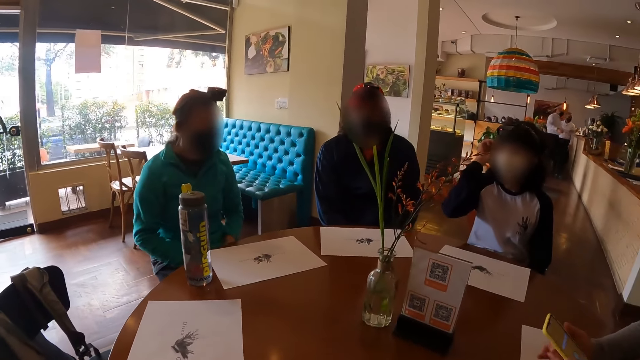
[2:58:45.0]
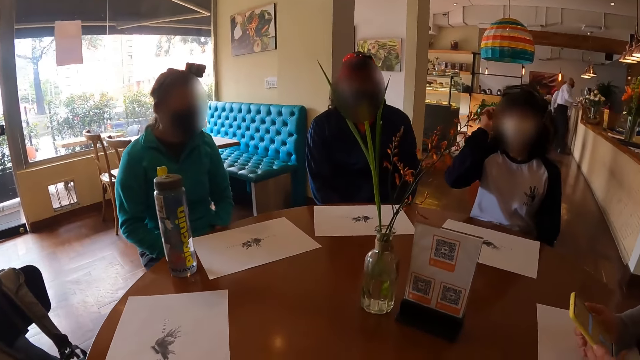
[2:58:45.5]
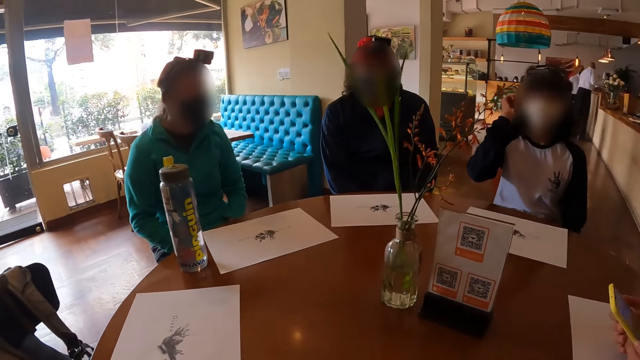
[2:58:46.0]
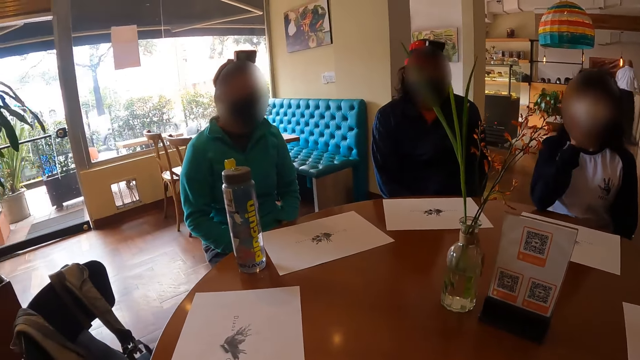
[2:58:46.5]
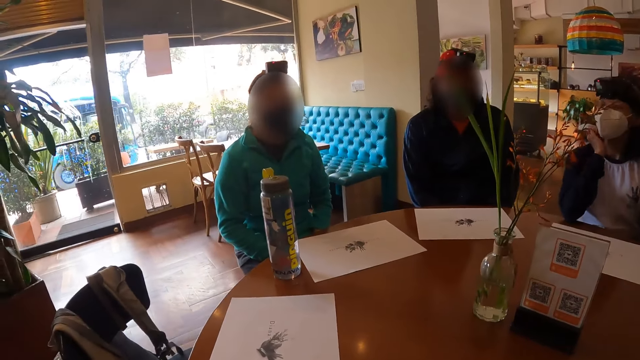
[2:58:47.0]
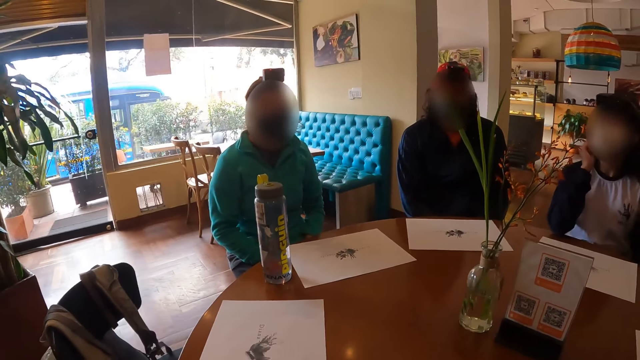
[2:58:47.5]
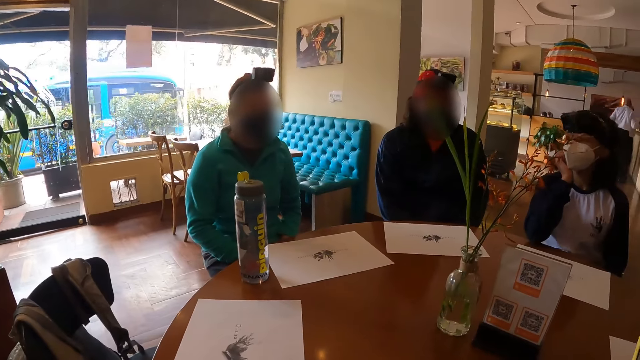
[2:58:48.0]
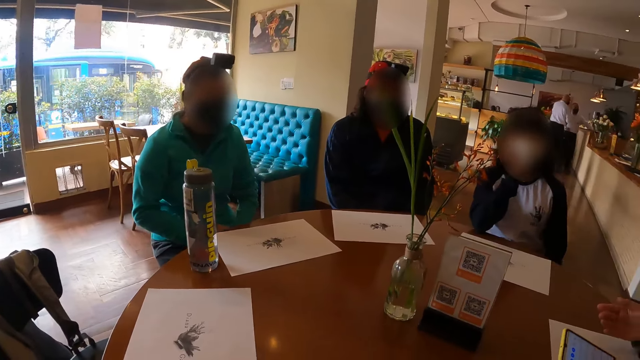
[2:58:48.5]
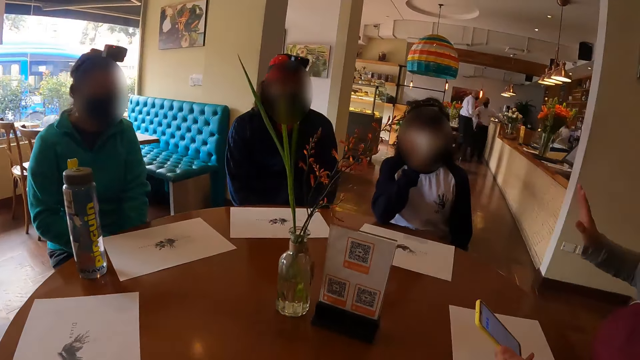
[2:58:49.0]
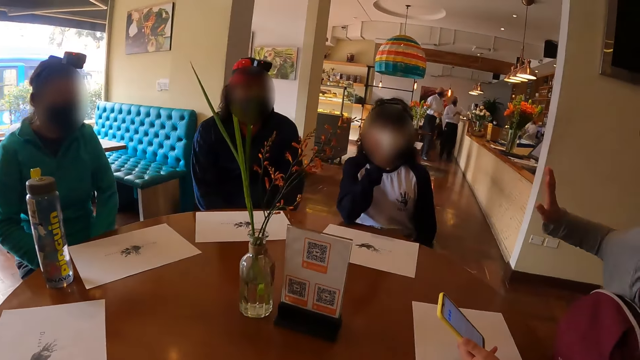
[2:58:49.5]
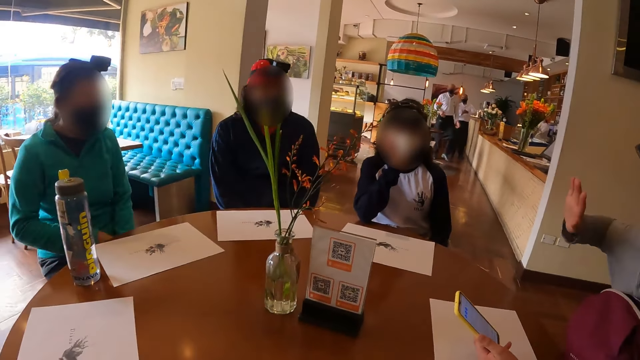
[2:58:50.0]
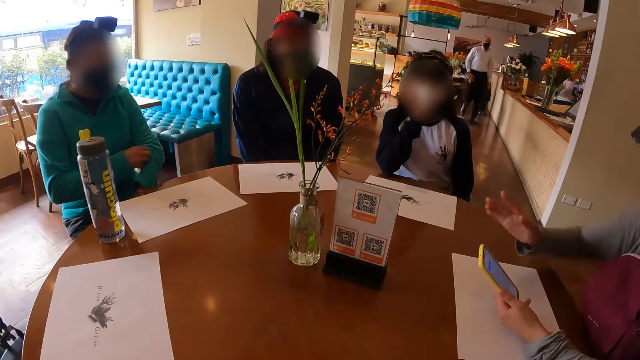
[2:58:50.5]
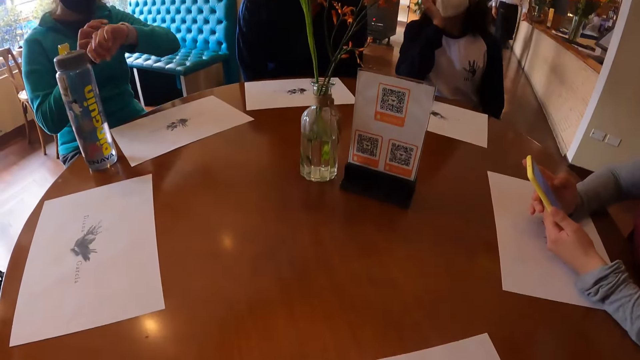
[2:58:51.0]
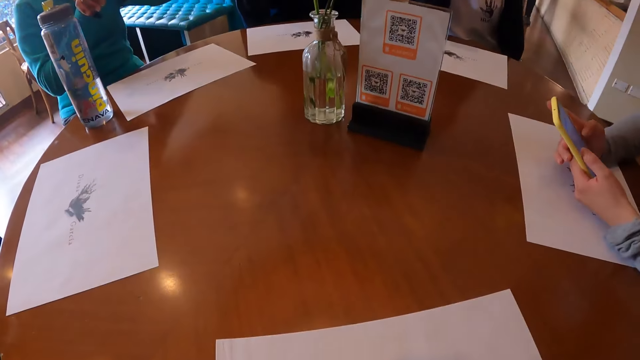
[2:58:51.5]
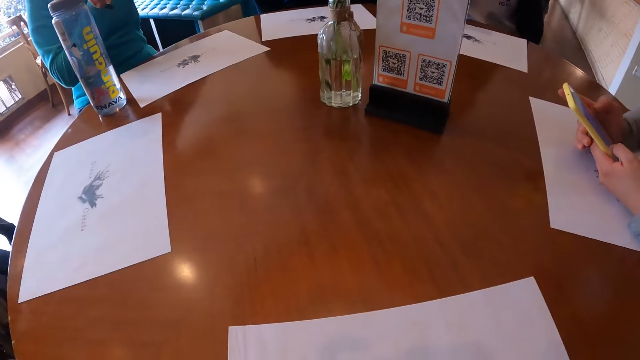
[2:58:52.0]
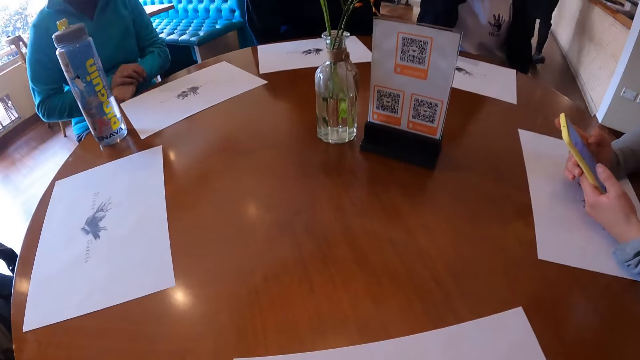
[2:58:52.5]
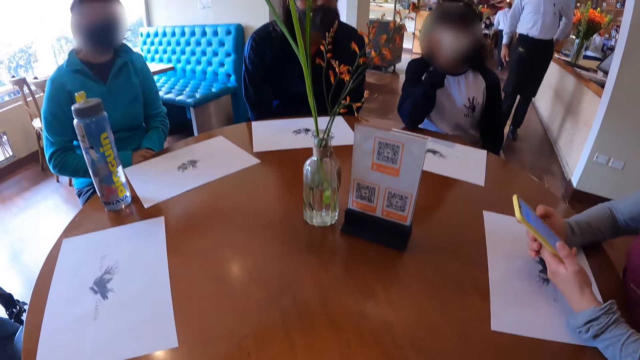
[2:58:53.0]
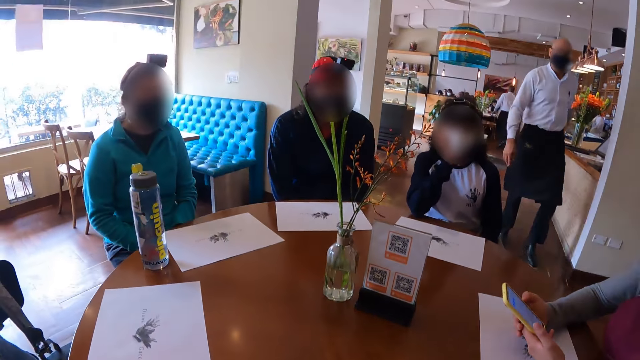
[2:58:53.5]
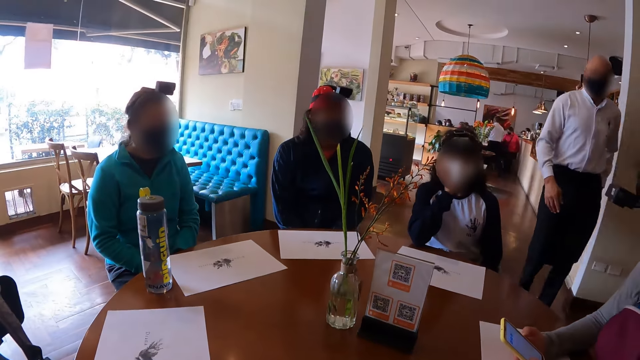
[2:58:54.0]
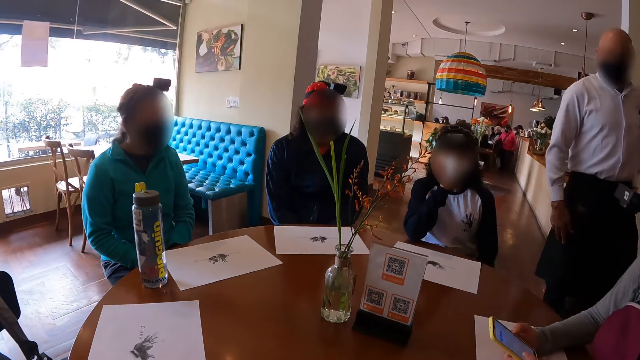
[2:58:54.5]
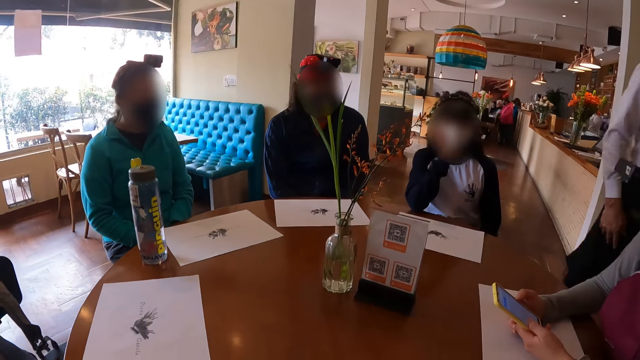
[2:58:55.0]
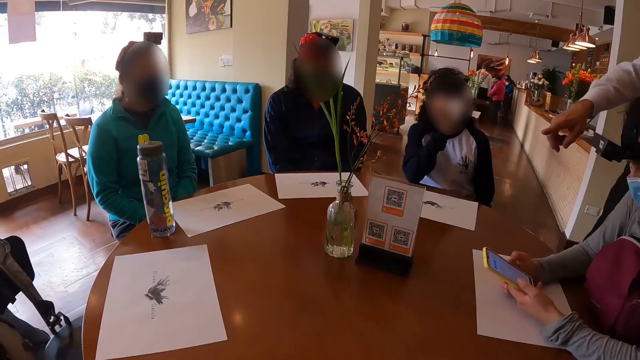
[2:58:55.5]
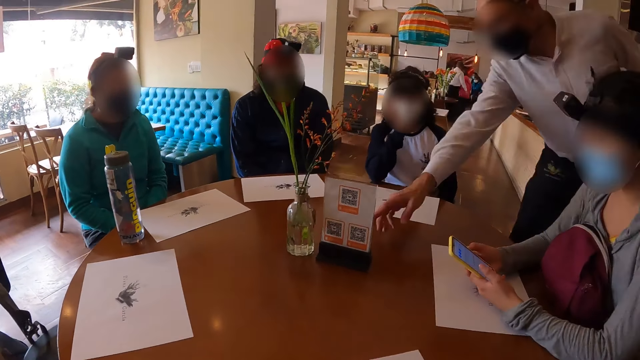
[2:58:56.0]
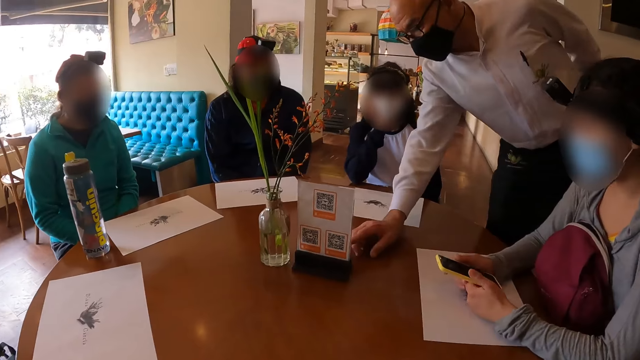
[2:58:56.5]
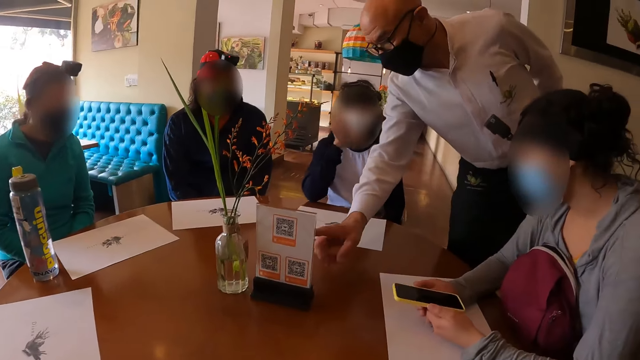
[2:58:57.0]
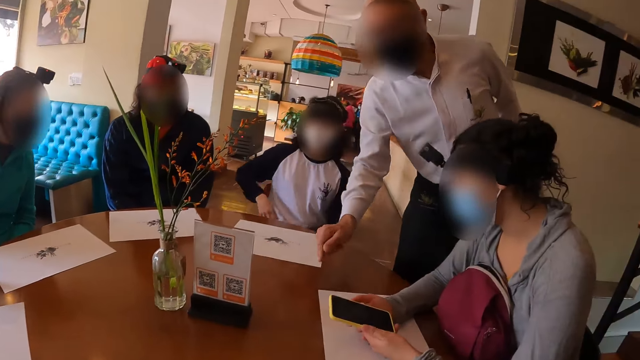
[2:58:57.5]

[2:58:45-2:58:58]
The first woman rests her right elbow on the table. The second woman gesticulates with her right hand and operates a phone with both hands on the table. The third woman adjusts the wristwatch on her left wrist with her right hand. The waiter walks towards the table and gesticulates with his right hand.

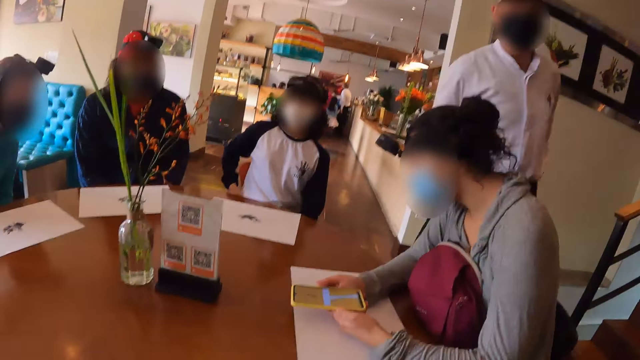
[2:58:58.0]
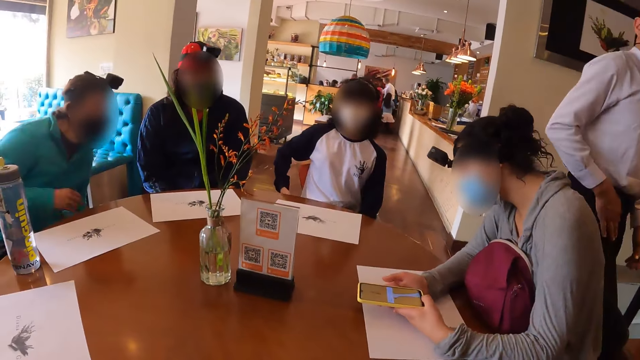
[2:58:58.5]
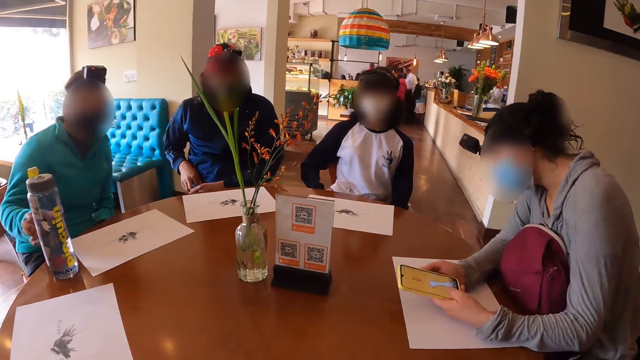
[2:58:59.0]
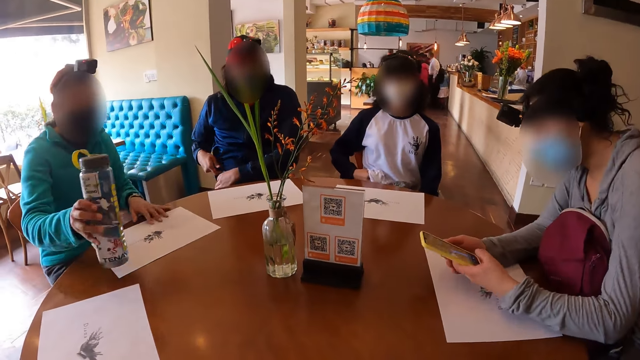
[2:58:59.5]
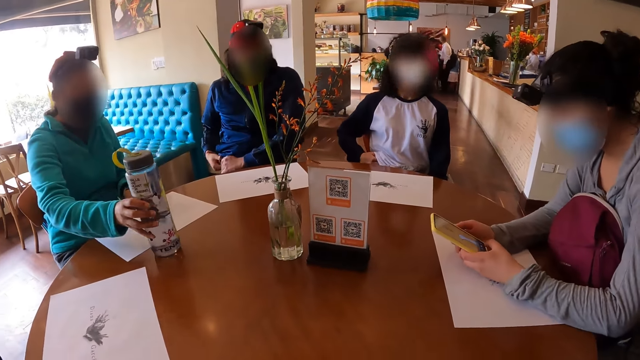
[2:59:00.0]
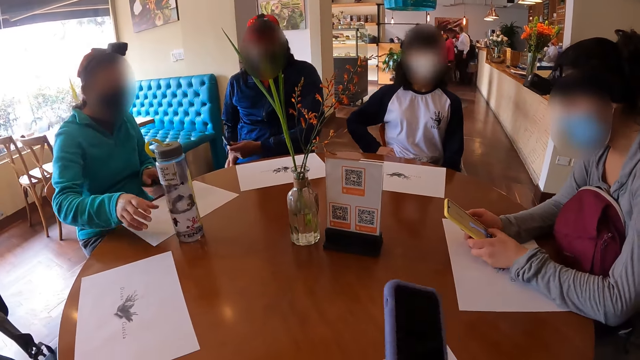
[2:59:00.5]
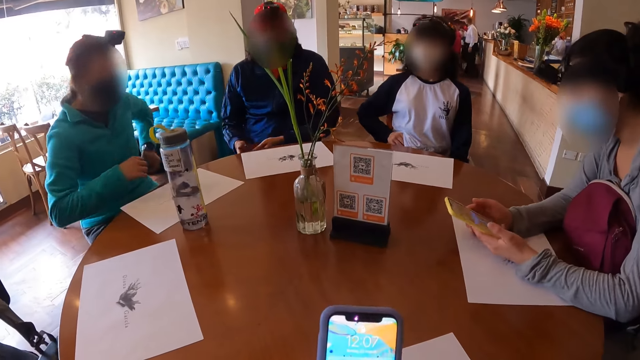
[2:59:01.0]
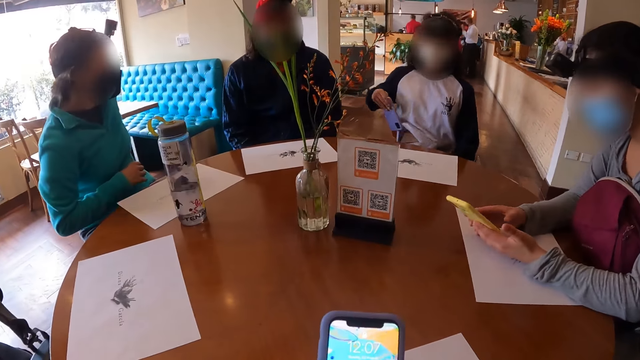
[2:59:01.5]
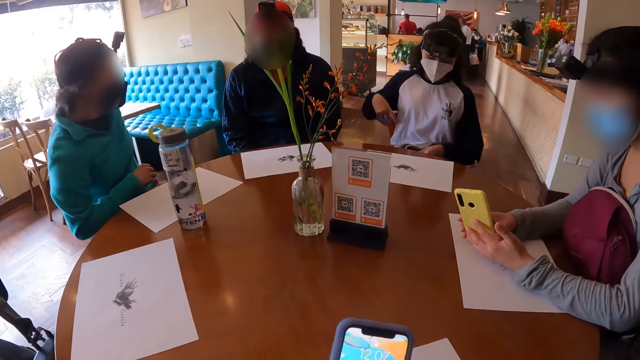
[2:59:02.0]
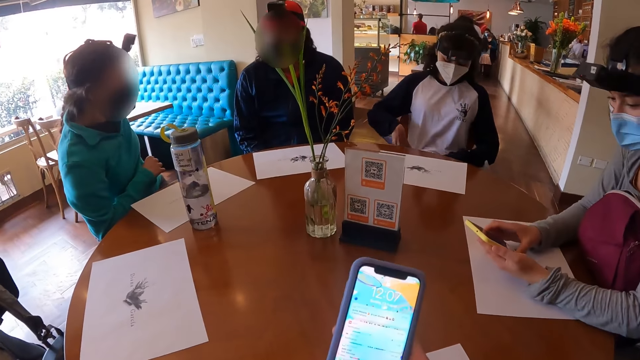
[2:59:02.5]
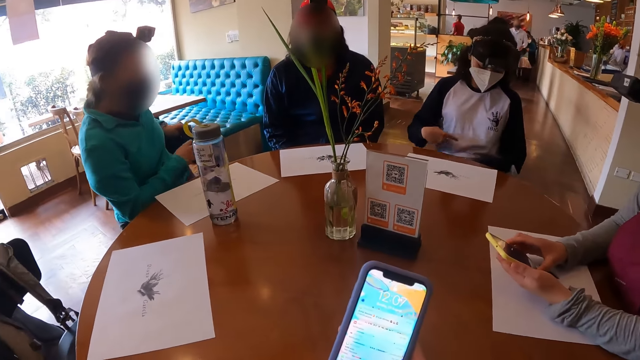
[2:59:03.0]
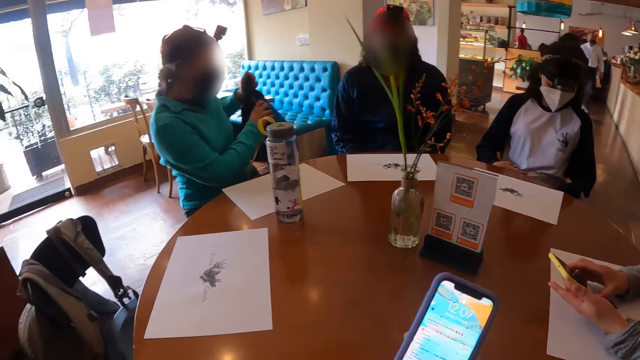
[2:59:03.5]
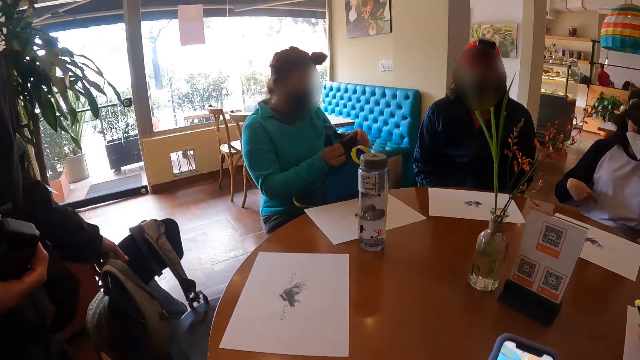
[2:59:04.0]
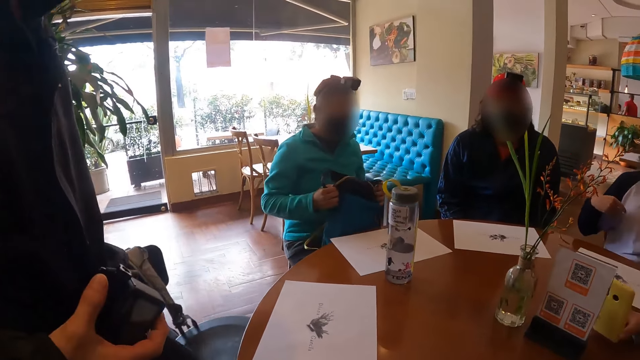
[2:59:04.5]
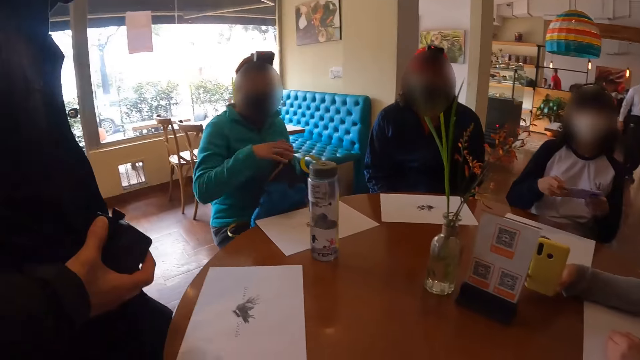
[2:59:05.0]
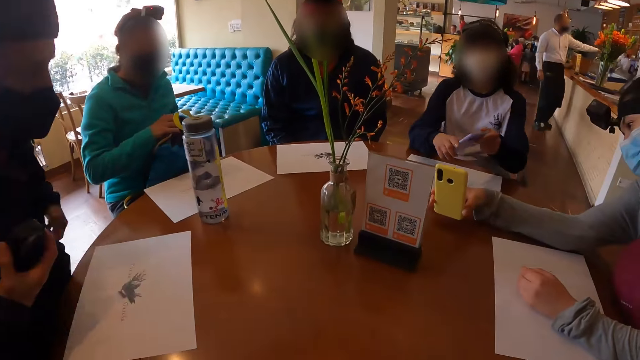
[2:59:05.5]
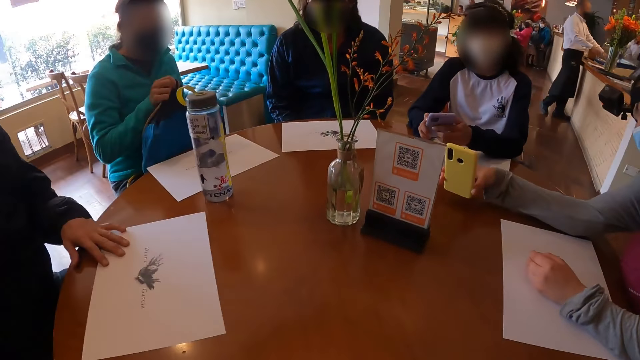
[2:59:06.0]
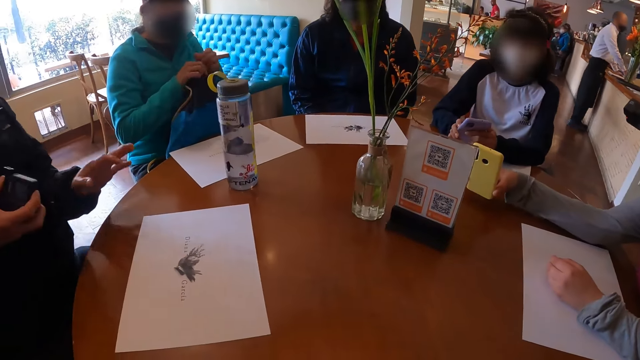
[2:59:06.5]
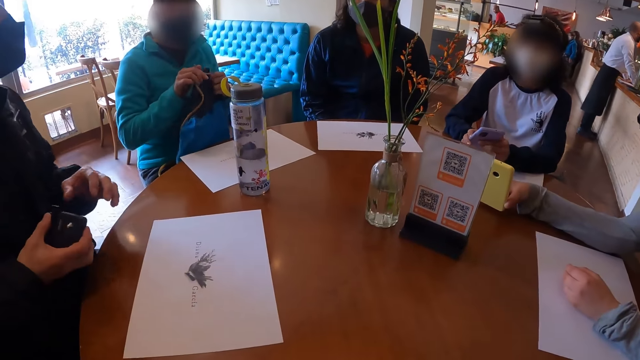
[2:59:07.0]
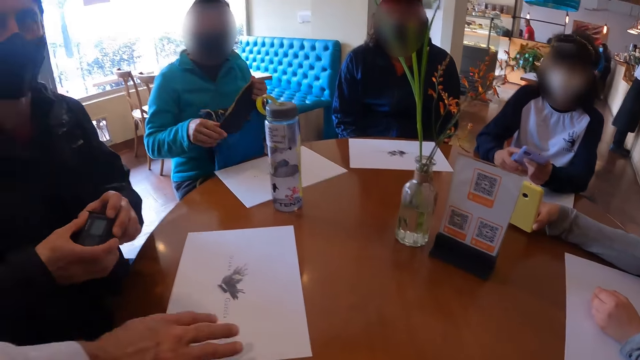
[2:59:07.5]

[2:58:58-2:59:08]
The third woman carries the water bottle from the table with her right hand. The man removes a phone from his pants pocket with his left hand. The third woman adjusts a table mat on the table with her left hand and places the water bottle in her right hand on the table. The first woman removes a phone from her pants pocket with her right hand. The camera wearer operates a phone with both hands. The third woman picks up a bag from her back with her left hand and passes the bag from her left hand to her right hand. Another man pulls a chair at the table with his left hand. The third woman places the bag on her lap with both hands. The second woman snaps a scan code on a menu on the table with the phone in her right hand. The first woman passes the phone from her right hand to her left hand. The other man sits on the chair at the table. The first woman holds the phone with both hands. The other man adjusts a table mat on the table with his left hand. The waiter rests his left hand on a counter. The third woman opens the bag in her left hand on her lap with her right hand. The waiter rests his right hand on the counter. The other man holds a camera with both hands.
